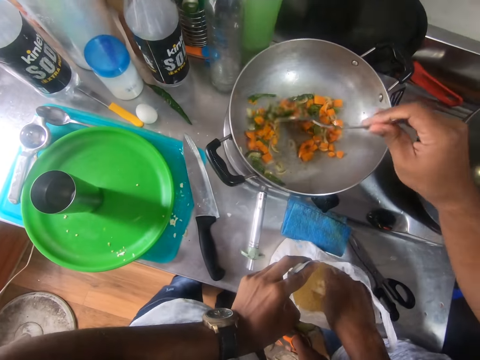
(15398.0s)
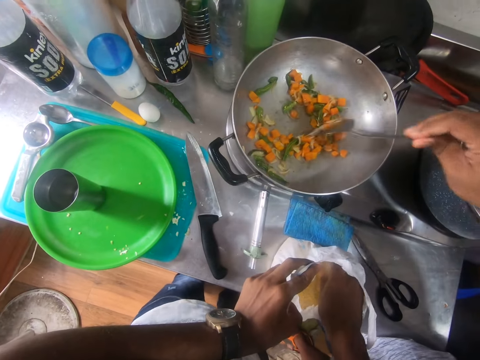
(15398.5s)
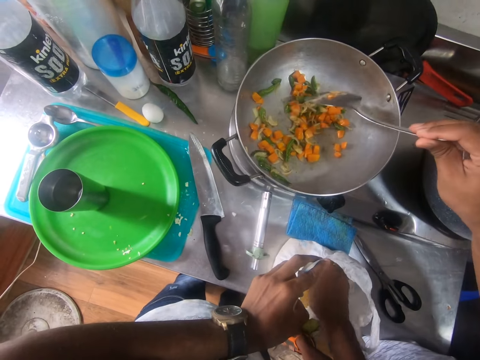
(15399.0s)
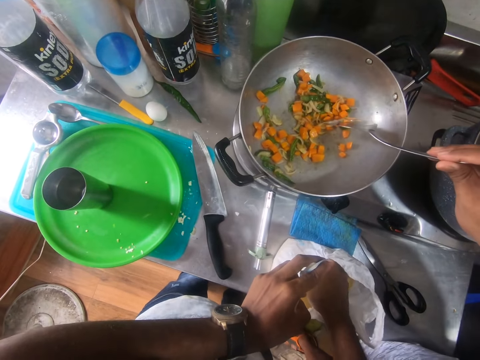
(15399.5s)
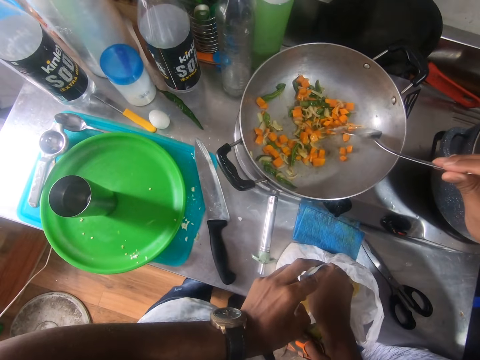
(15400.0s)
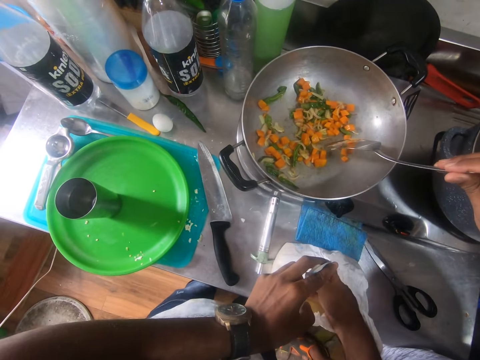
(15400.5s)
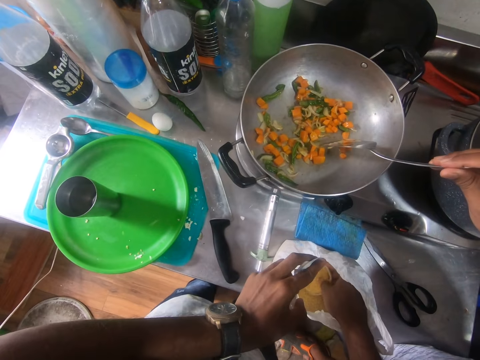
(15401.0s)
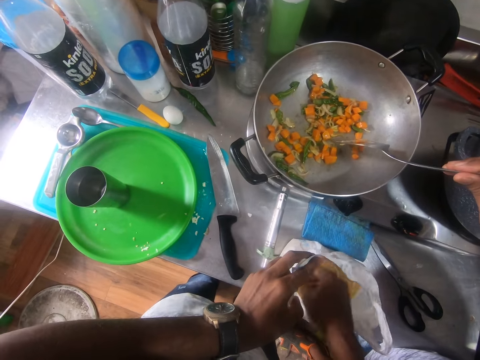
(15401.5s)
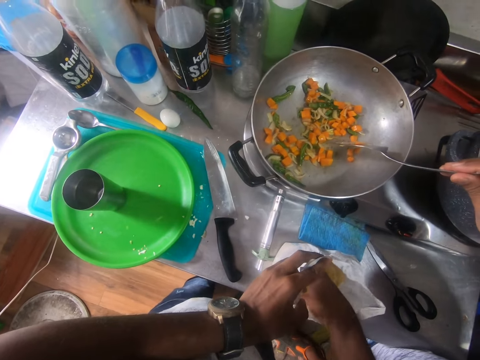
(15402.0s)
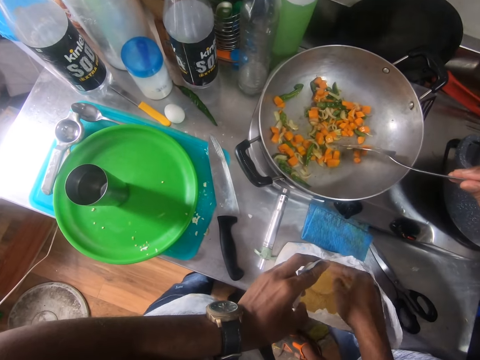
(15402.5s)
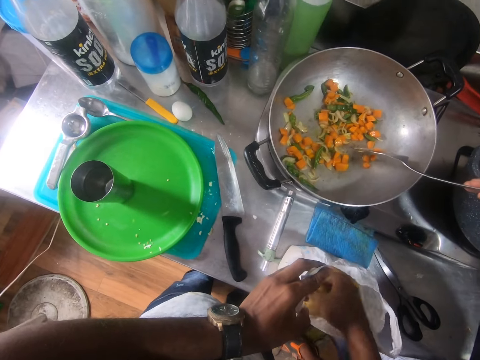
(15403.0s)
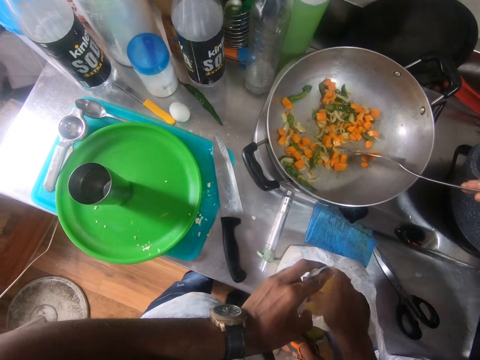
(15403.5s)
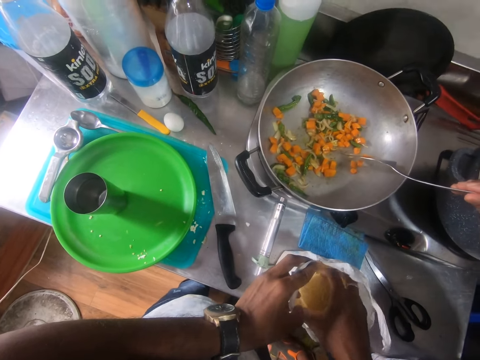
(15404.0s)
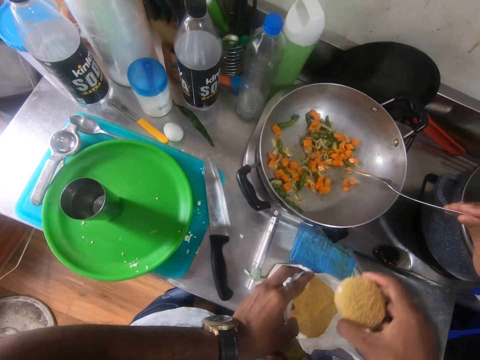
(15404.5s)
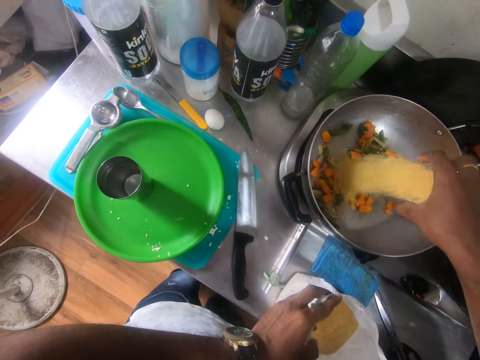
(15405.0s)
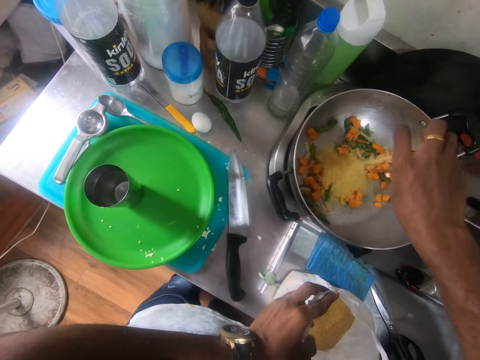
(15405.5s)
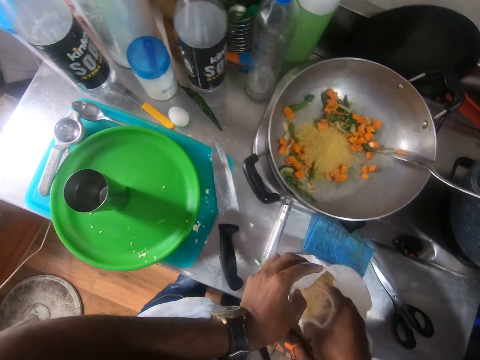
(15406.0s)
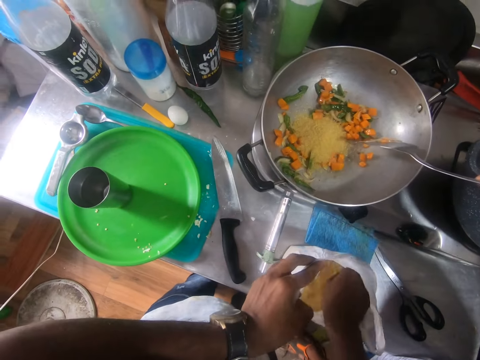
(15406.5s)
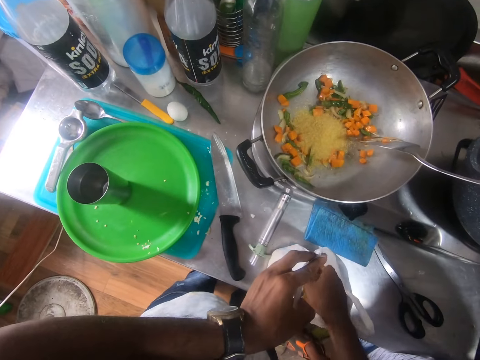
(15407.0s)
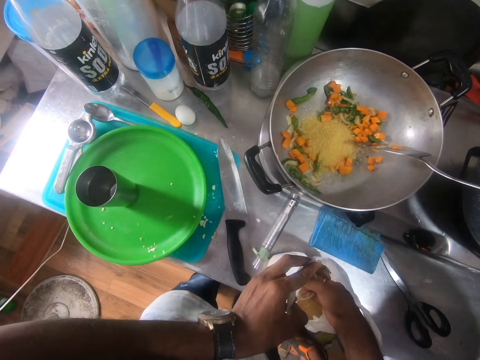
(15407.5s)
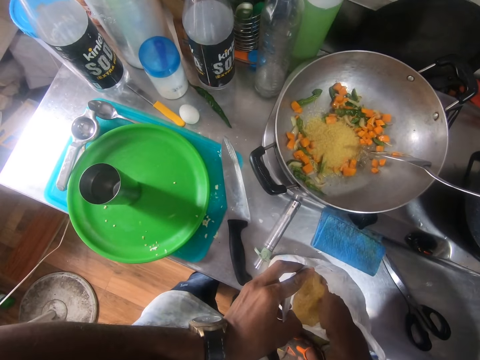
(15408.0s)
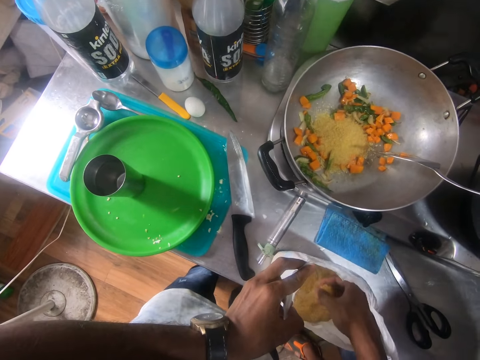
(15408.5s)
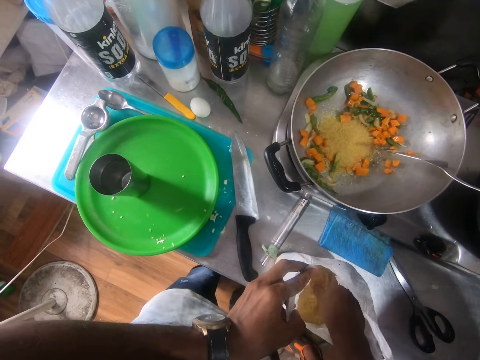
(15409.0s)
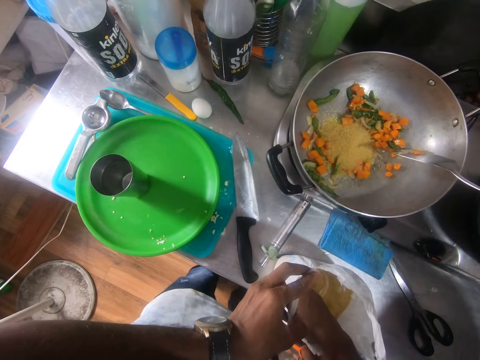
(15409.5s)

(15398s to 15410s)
The camera wearer gathers rice into a cup in the polythene bag with his right hand. He holds the polythene bag with his left hand. He removes something from the polythene bag. He picks up the cup of rice from the polythene bag of rice with his right hand. He pours the rice from the cup in his right hand into the pot of vegetables on the cooker. He gathers rice into the cup in the polythene bag of rice with his right hand. He removes something from the polythene bag.

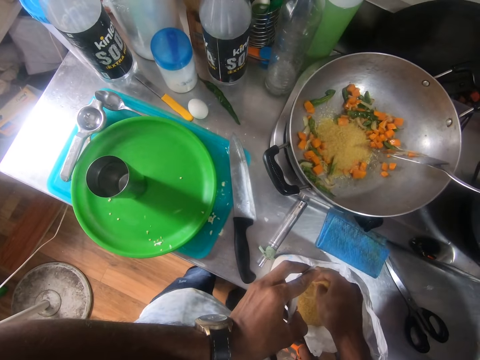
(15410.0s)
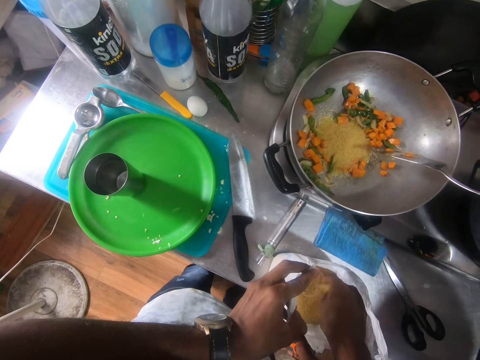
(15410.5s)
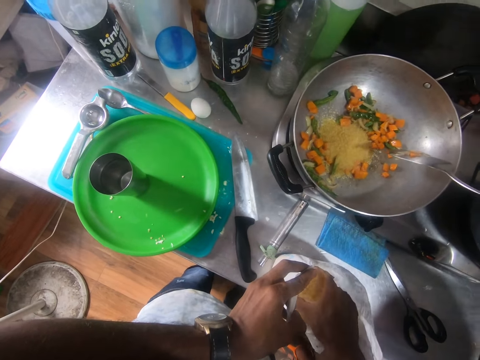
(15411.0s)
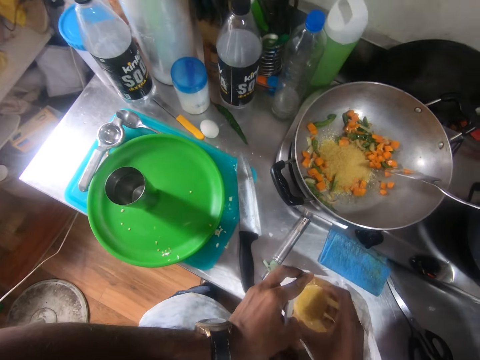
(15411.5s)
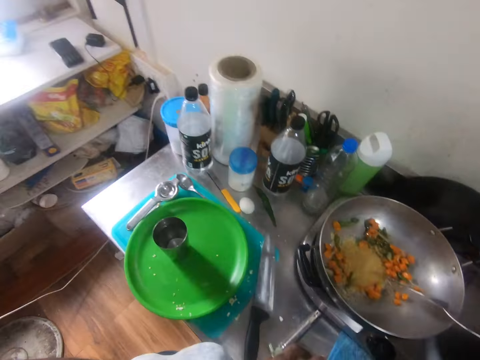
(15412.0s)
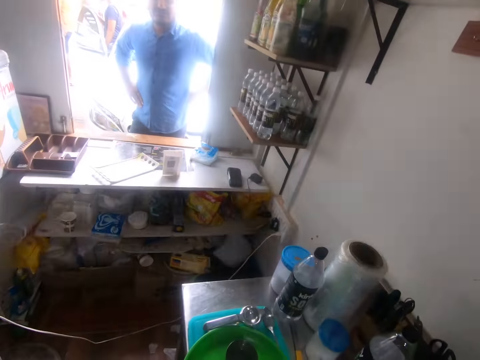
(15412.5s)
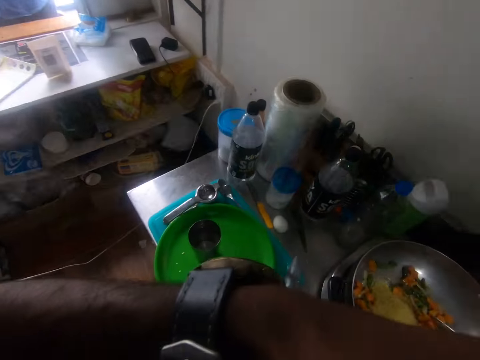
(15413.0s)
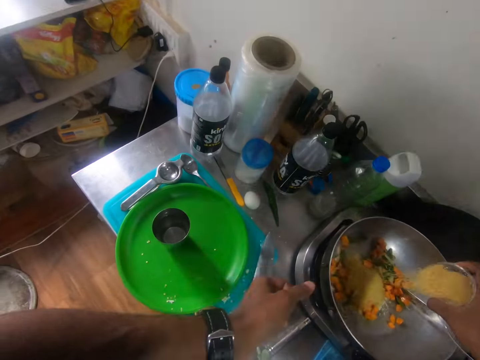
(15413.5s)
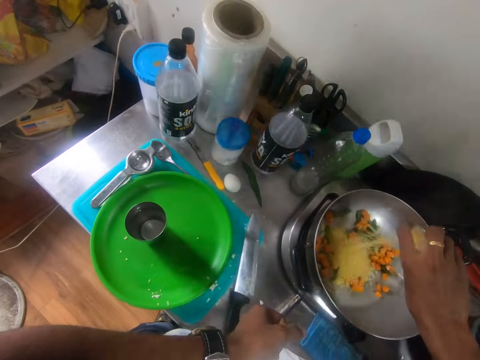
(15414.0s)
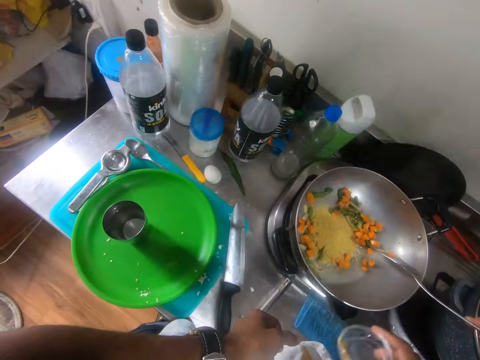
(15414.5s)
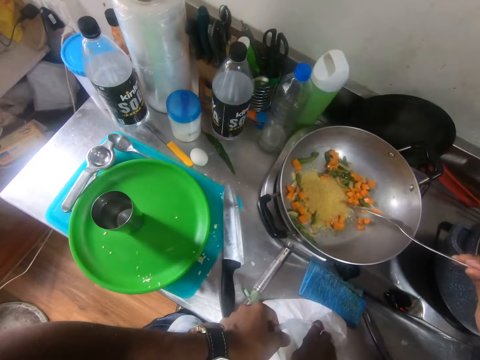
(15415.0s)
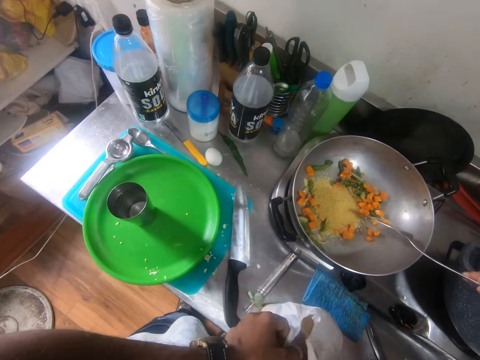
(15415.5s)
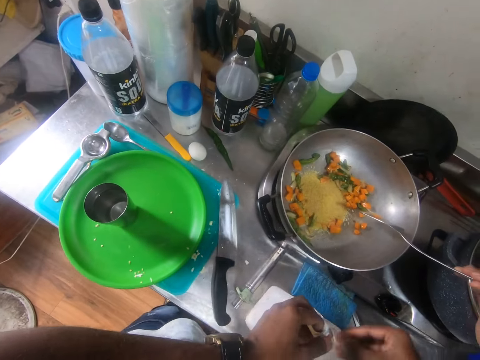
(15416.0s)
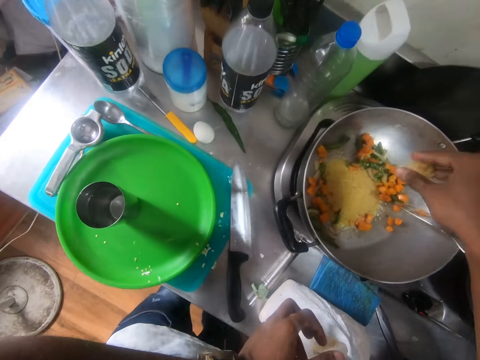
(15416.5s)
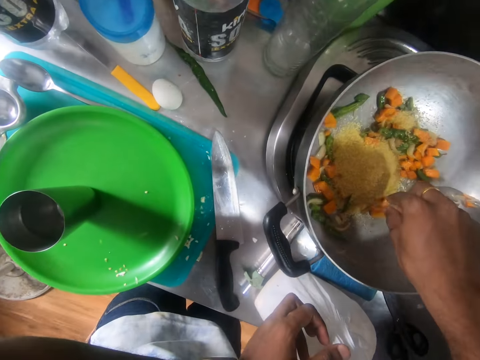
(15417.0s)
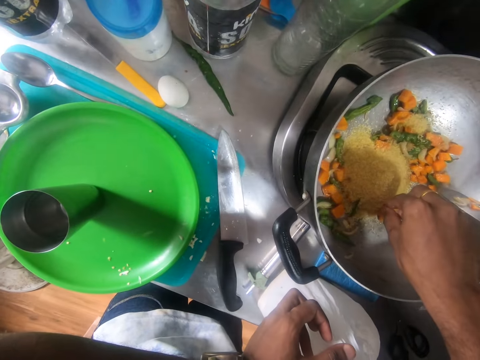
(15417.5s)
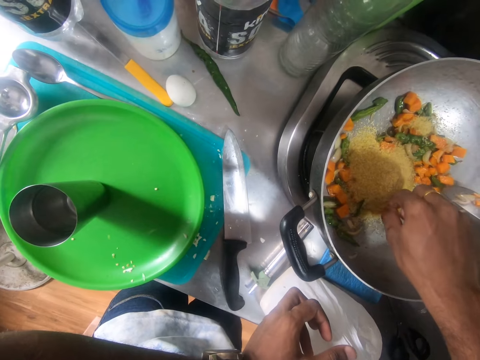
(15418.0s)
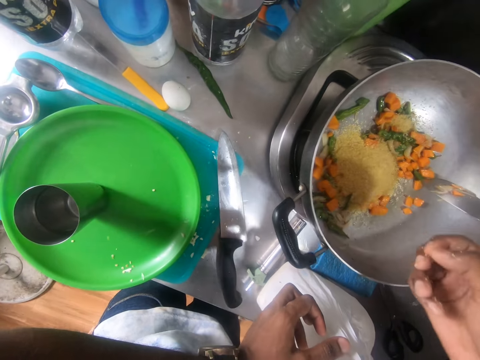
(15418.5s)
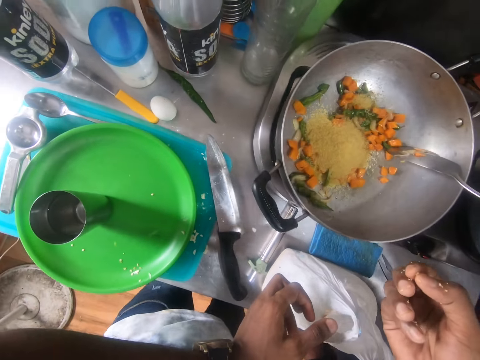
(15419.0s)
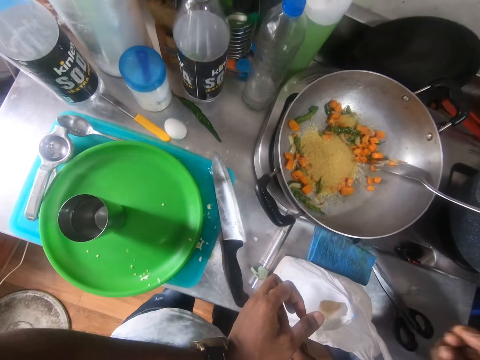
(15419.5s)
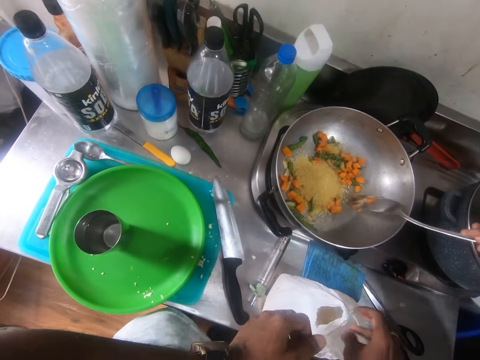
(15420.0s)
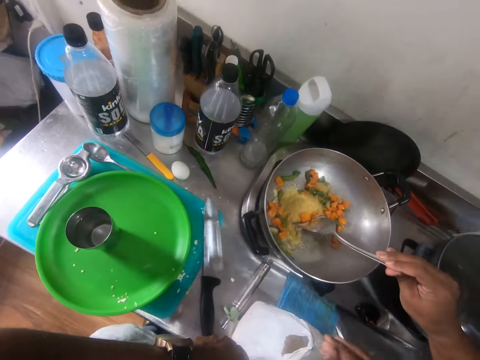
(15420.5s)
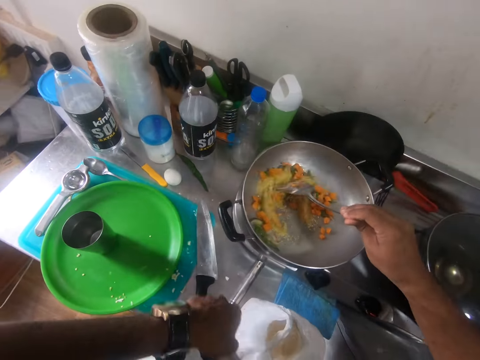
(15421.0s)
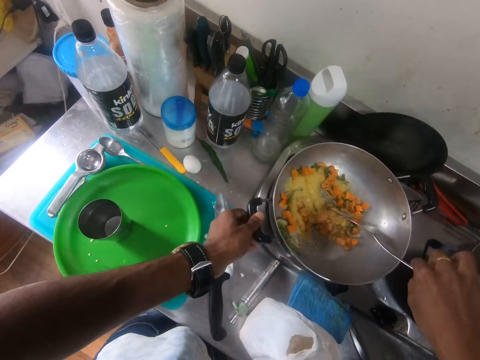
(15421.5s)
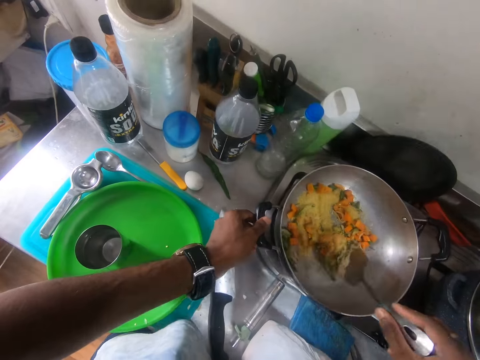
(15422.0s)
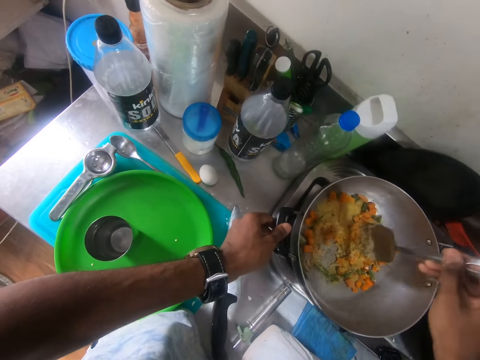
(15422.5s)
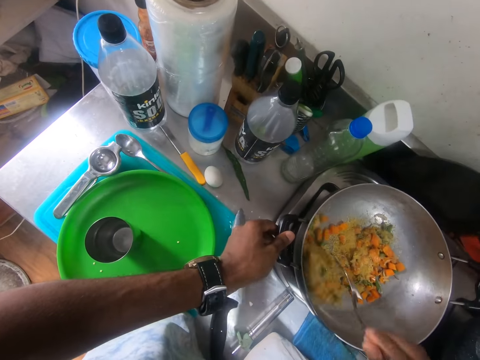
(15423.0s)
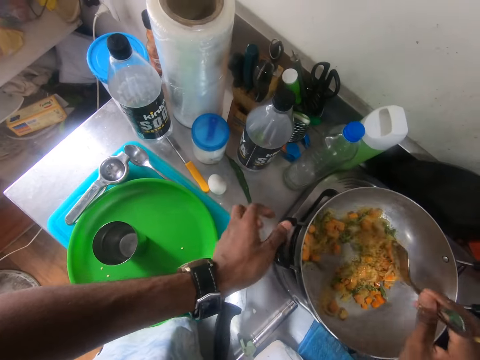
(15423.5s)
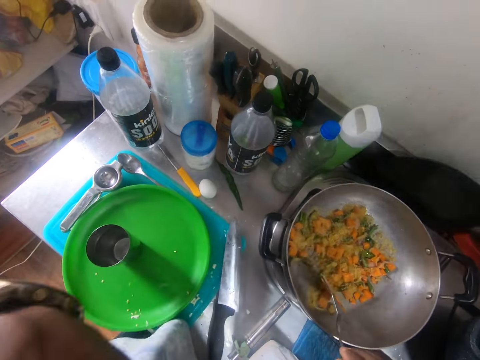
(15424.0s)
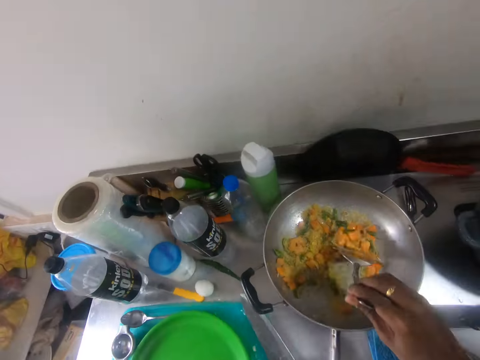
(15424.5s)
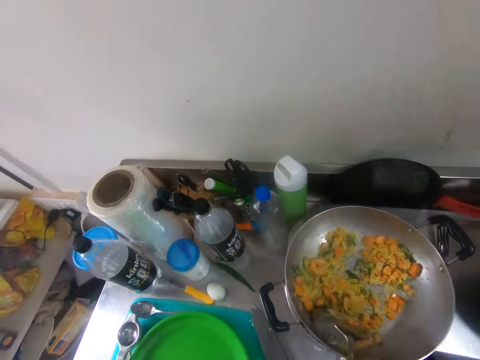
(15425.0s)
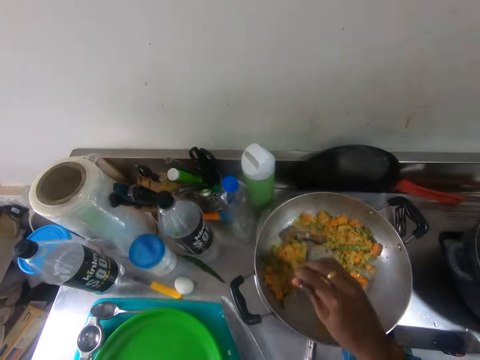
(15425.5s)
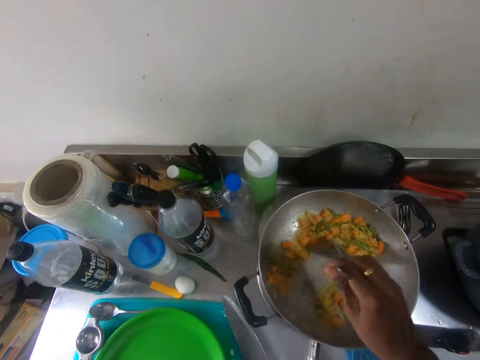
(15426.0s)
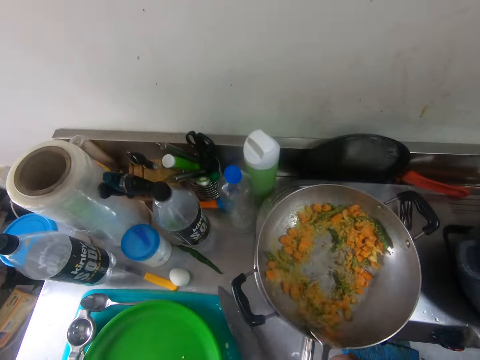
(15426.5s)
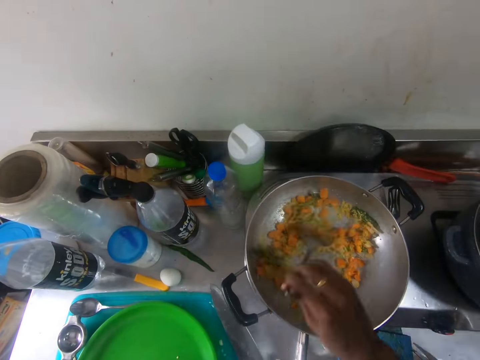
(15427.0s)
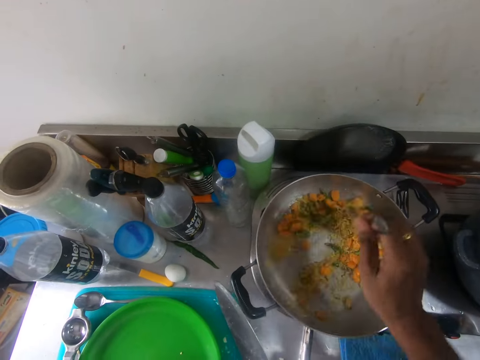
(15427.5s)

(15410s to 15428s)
The camera wearer picks up the cup of rice from the polythene bag of rice with his right hand. He pours the rice from the cup in his right hand into the pot of vegetables on the cooker. He holds the polythene bag with his left hand and picks rice from the polythene bag of rice with his right hand. He pours the rice in his right hand into the pot of vegetables on the cooker. He picks something from the cooking pot. A man mixes vegetables and rice in the pot on the cooker on a table with the spatula in his right hand. The camera wearer moves the pot of food on the cooker with his left hand and takes the spatula from the man with his right hand. He holds the cooking pot handle. He mixes the pot of food with the spatula in his right hand. He touches his face with his left hand.
